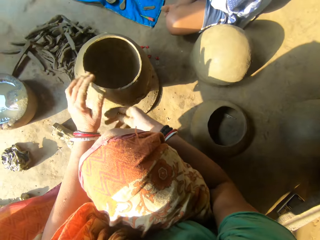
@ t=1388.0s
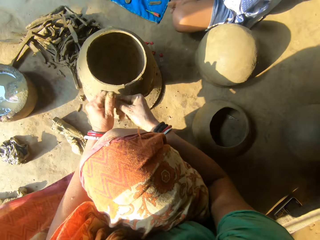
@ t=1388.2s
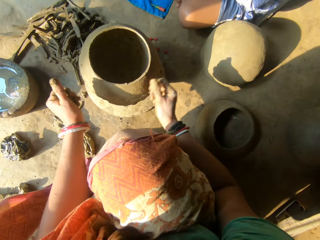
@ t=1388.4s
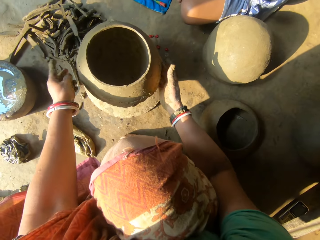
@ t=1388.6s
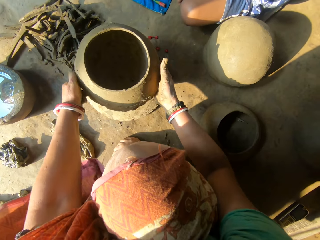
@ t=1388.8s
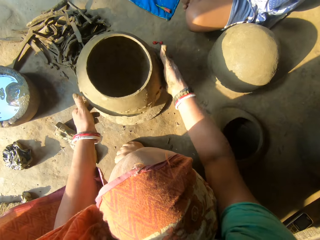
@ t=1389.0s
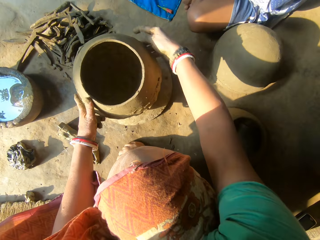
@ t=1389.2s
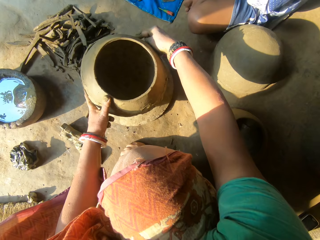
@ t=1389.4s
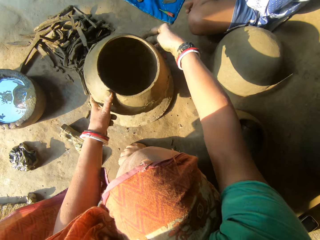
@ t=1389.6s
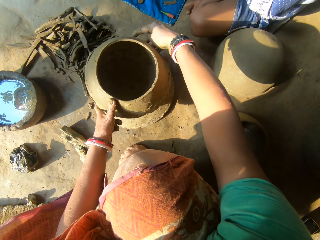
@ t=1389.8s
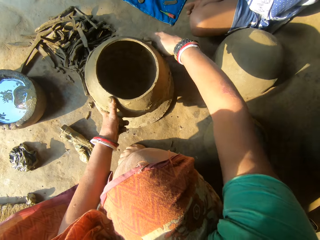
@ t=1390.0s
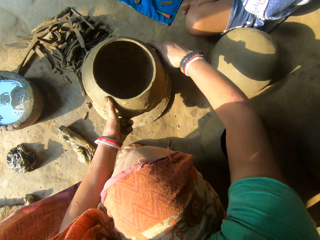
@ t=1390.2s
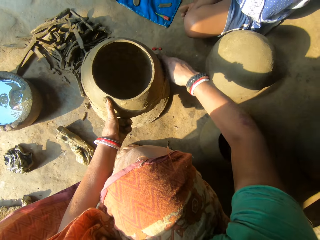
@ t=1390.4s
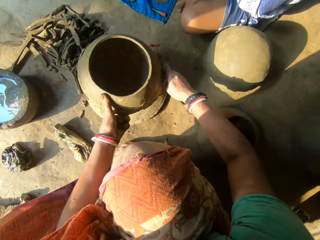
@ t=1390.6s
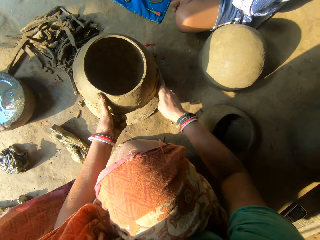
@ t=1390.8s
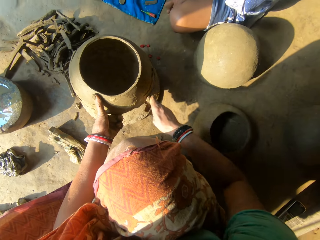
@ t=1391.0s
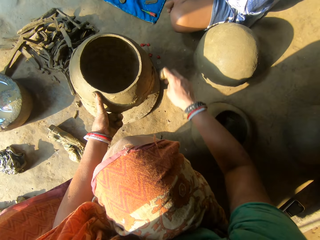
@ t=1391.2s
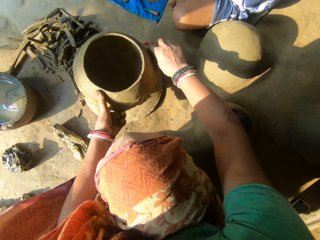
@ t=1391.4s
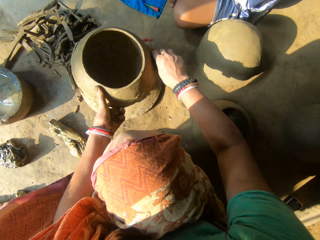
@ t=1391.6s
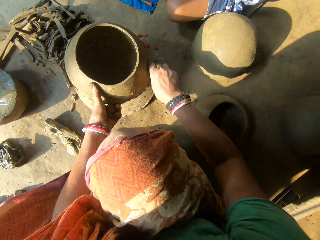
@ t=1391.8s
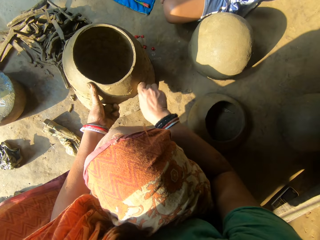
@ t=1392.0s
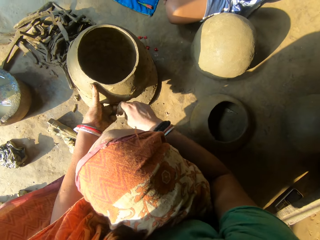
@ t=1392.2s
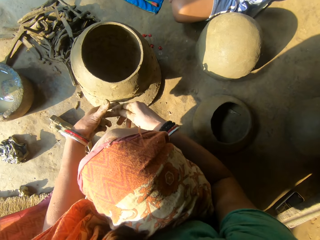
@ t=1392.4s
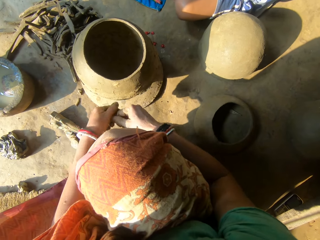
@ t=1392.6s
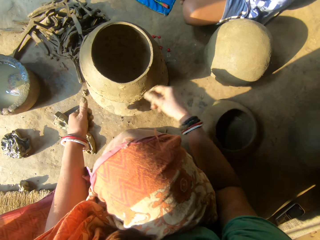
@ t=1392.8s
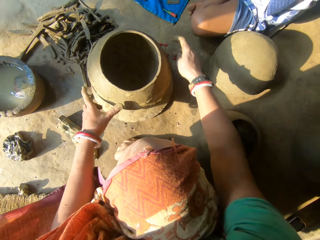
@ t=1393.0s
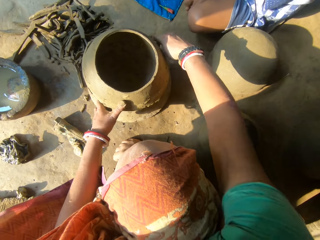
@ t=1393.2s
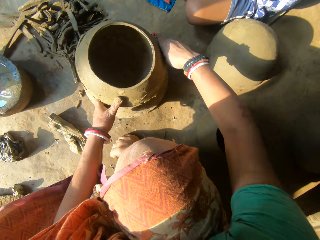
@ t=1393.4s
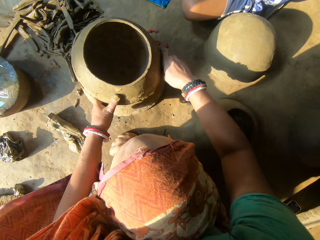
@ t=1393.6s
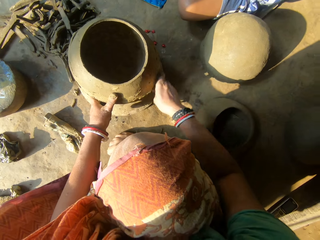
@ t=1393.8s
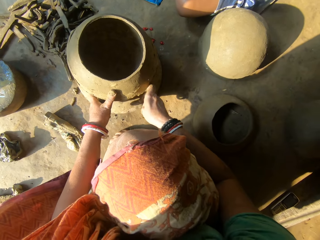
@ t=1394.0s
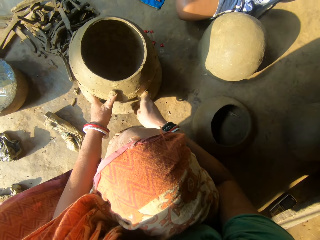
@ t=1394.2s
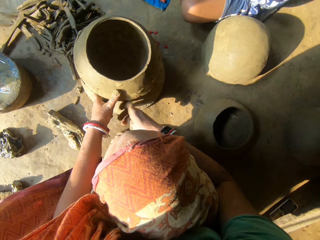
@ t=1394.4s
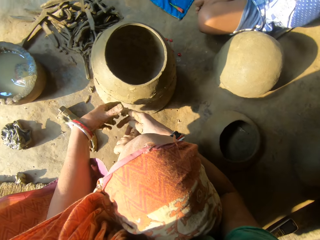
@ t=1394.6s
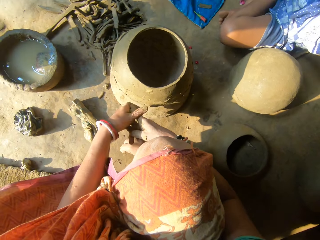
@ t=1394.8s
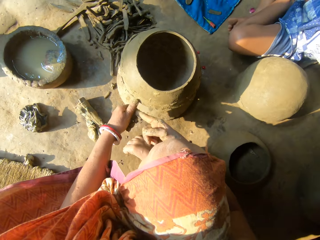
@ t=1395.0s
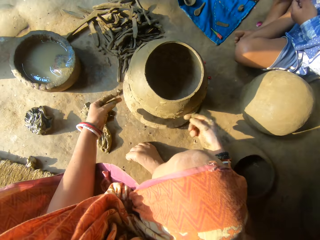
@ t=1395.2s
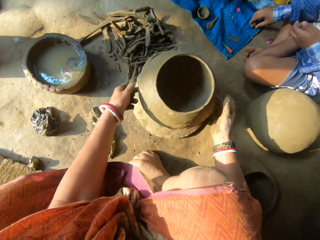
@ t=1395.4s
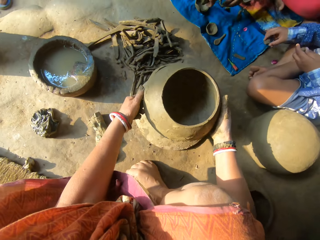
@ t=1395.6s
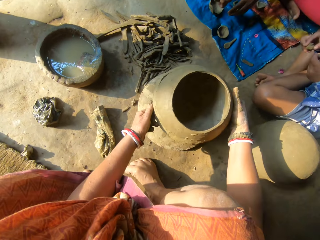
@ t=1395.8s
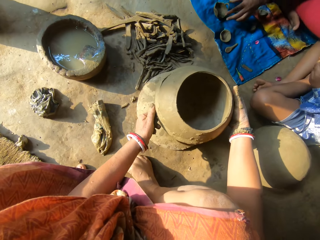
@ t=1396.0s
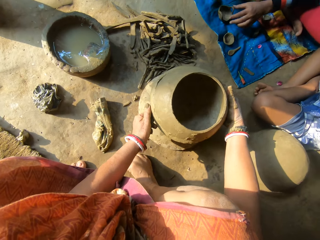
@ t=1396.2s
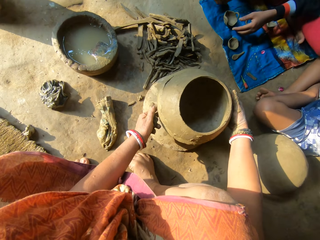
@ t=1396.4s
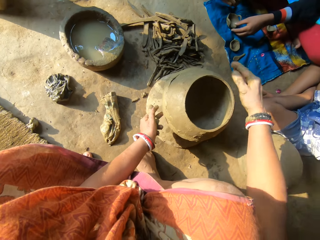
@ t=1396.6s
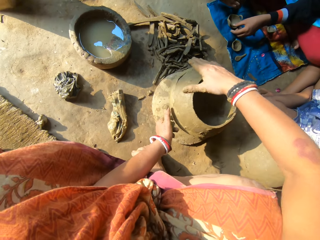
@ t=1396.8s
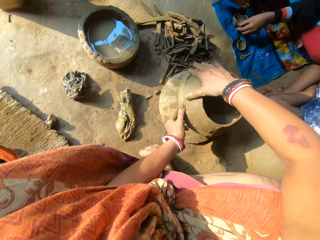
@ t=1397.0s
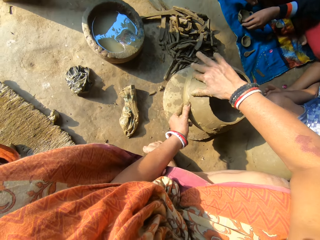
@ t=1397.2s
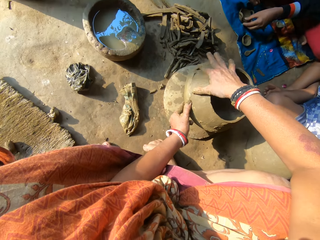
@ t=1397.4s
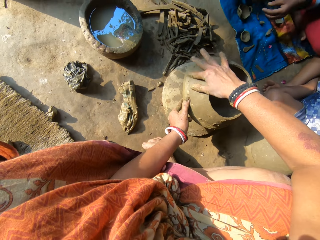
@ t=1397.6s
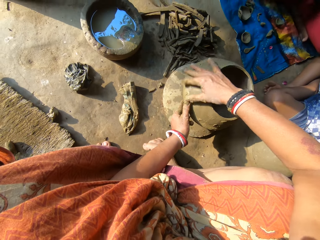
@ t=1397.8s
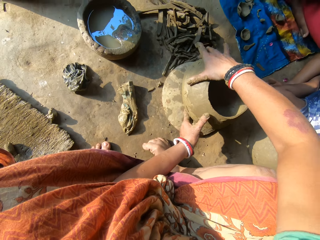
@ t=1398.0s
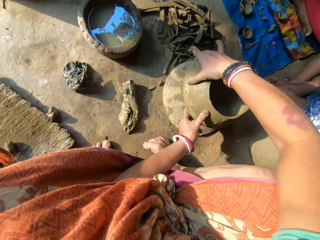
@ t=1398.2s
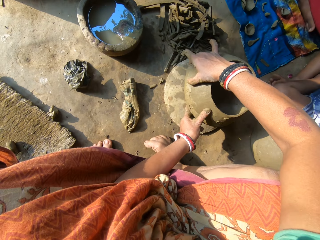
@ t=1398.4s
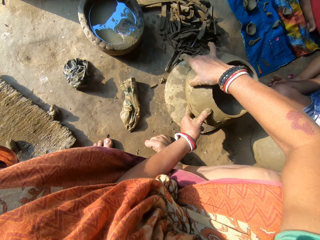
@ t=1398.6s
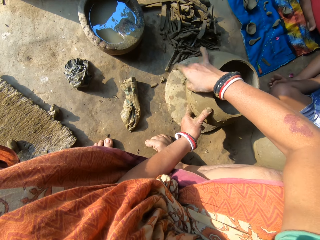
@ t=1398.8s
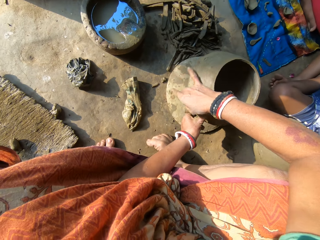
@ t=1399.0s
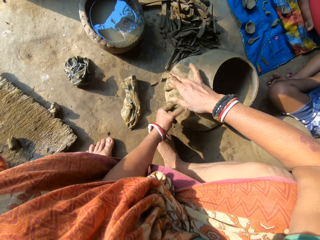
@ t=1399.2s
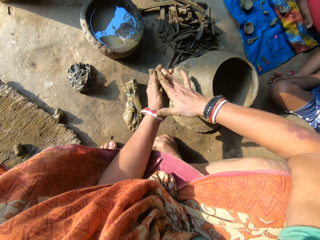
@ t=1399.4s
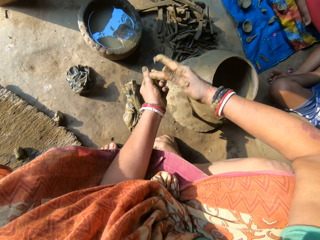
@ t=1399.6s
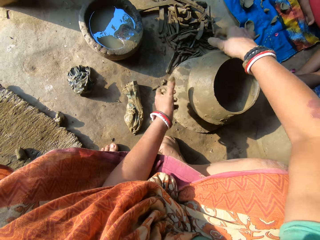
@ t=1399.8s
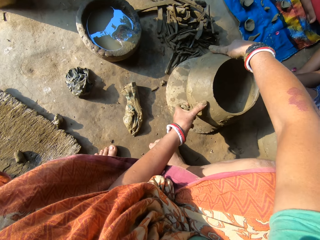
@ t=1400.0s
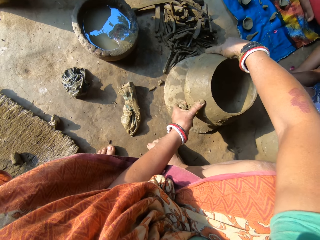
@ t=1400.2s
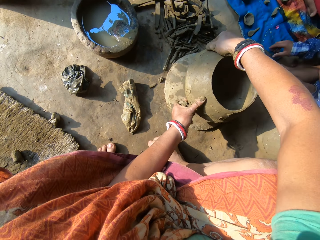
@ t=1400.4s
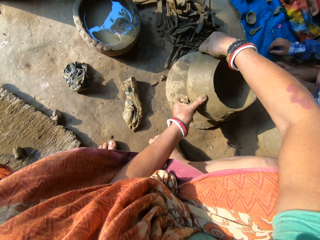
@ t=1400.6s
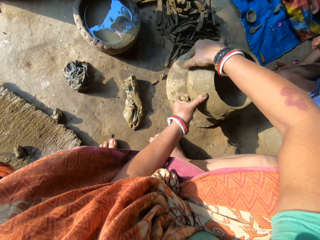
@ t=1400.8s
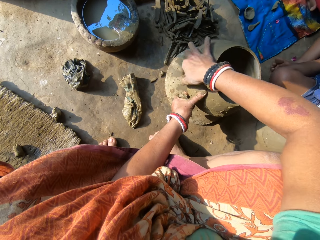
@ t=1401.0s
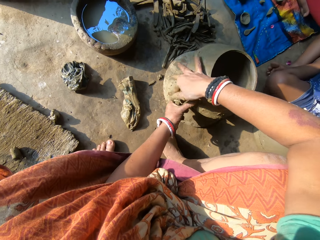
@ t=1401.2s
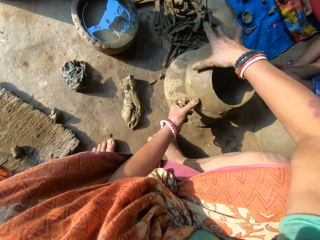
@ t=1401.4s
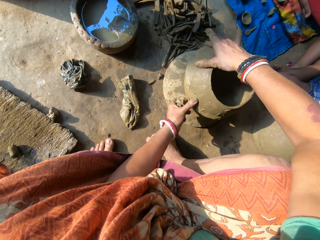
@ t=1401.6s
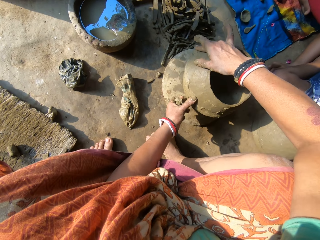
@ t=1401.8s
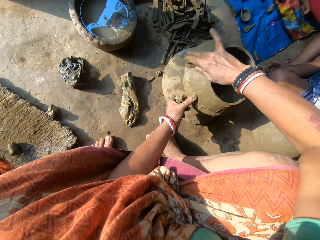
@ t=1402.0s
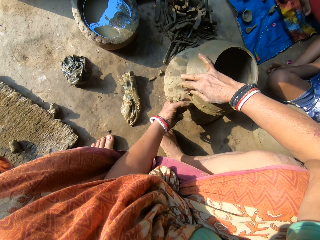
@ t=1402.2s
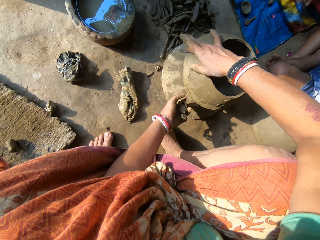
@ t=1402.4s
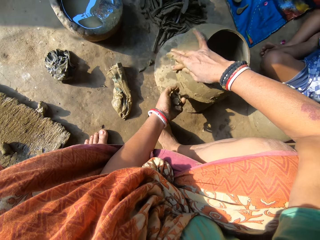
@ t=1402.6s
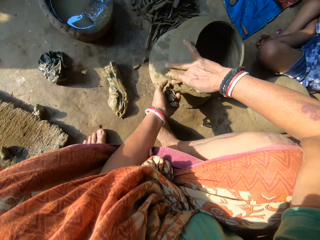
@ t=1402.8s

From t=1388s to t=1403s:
The camera wearer moves the clay in her right hand to her left hand. She rotates the clay pot or ceramic clay with both hands. She removes excess clay in the clay pot. She smoothens the outside of the ceramic clay with her right hand. She moves the clay in her right hand to her left hand. She places her left hand on the clay pot. She removes excess clay in the clay pot. She smoothens the outside of the ceramic clay with her right hand. She moves the clay in her right hand to her left hand. She adjusts the clay pot. A boy picks clay. The camera wearer rotates the ceramic clay with both hands. A person touches a clay model. The camera wearer sticks clay on the clay pot. She smoothens the outside of the ceramic clay with her right hand. She removes excess clay in the clay pot. She moves the clay in her right hand to her left hand. She removes excess clay in the clay pot. She smoothens the outside of the ceramic clay with her right hand. The boy picks clay.

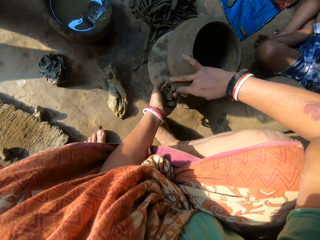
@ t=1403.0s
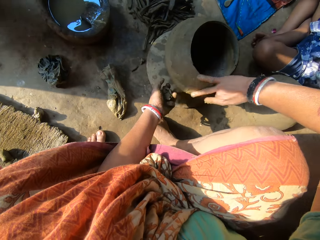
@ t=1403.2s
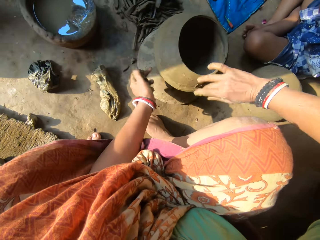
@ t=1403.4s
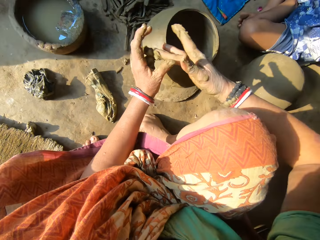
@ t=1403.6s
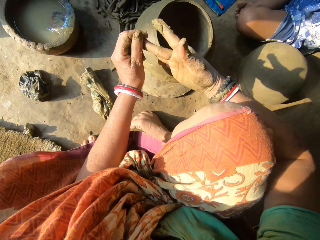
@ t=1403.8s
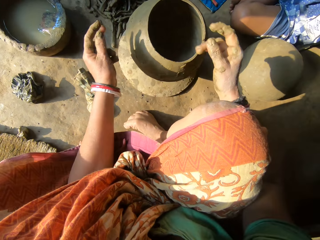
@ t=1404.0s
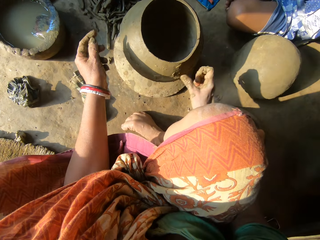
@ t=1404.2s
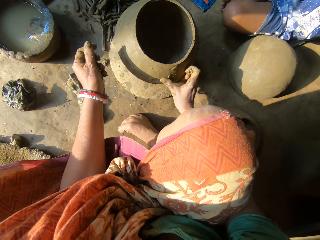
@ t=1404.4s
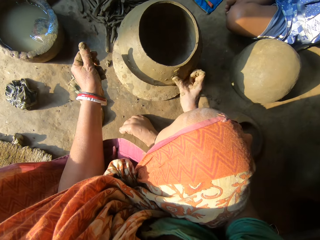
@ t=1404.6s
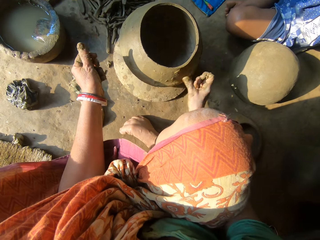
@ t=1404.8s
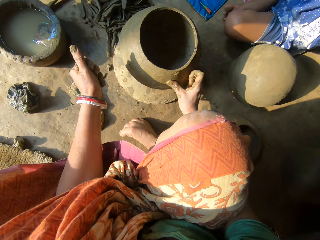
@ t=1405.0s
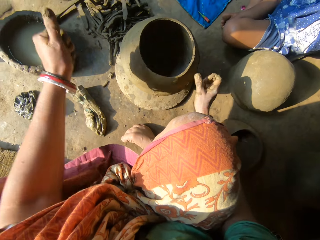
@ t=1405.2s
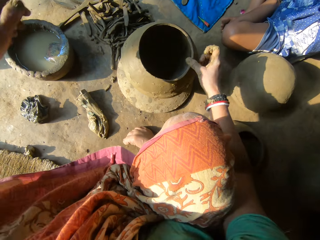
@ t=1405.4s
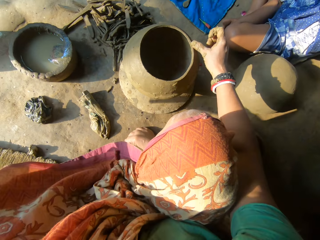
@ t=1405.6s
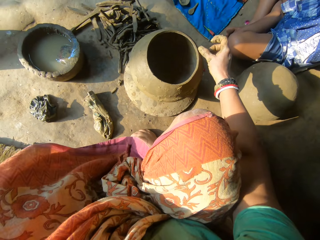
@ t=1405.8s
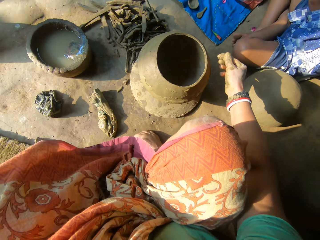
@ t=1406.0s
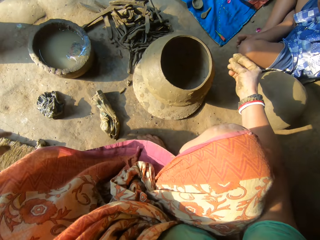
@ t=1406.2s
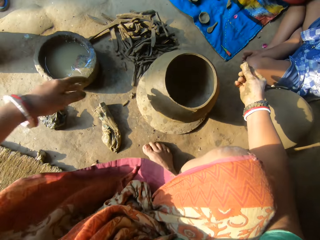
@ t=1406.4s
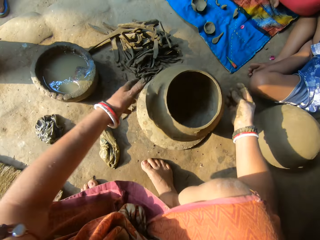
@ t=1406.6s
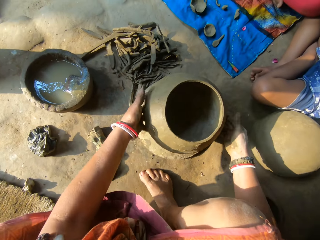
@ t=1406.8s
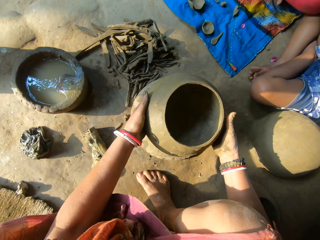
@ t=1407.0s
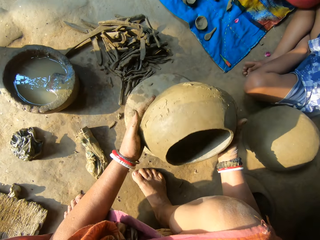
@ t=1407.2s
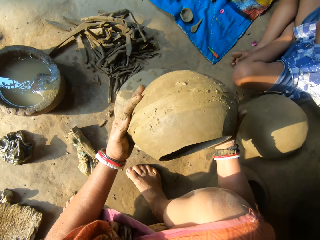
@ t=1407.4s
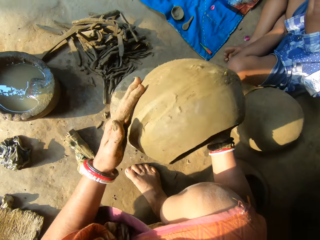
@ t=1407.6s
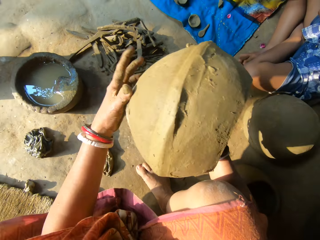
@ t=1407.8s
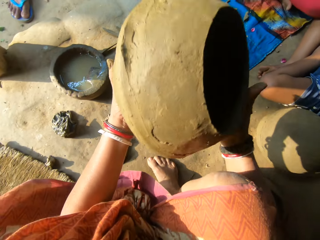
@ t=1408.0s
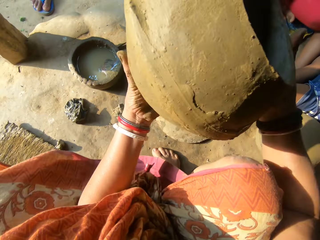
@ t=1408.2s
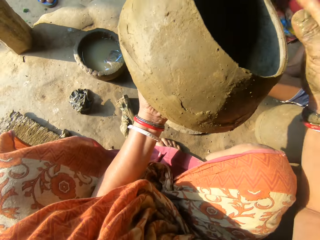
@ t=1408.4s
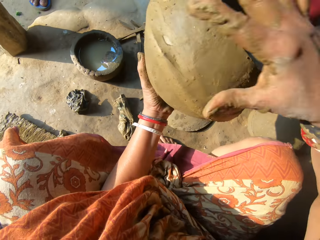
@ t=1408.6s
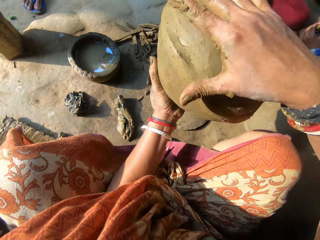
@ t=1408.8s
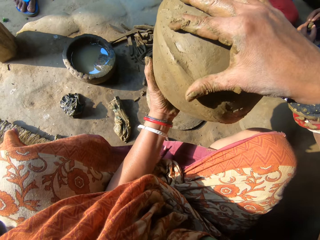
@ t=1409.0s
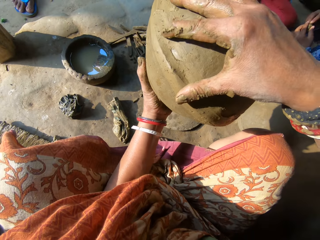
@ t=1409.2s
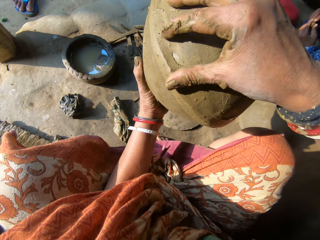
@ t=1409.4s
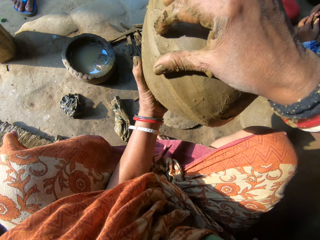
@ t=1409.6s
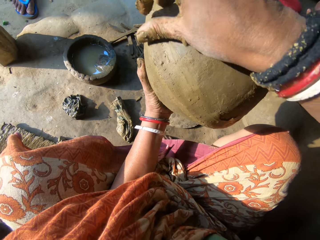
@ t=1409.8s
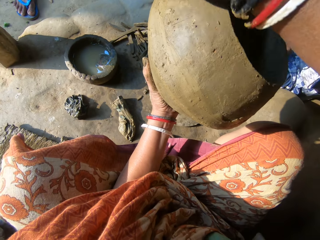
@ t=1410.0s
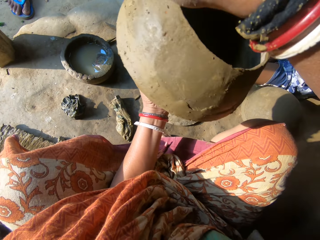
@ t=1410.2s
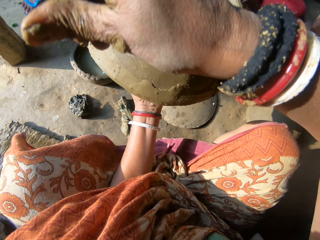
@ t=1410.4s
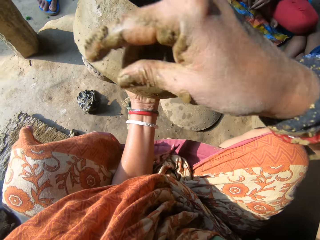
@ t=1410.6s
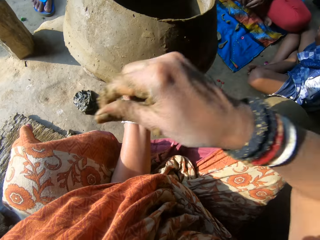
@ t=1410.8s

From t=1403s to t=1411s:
The camera wearer moves the clay in her right hand to her left hand. She spreads clay on the clay pot or ceramic clay. She smoothens the outside of the ceramic clay with her right hand. She places clay on the board. She picks up the ceramic clay on the lid on the floor with both hands. She removes excess clay in the clay pot. She smoothens the outside of the ceramic clay with her right hand. A boy moulds the clay.
